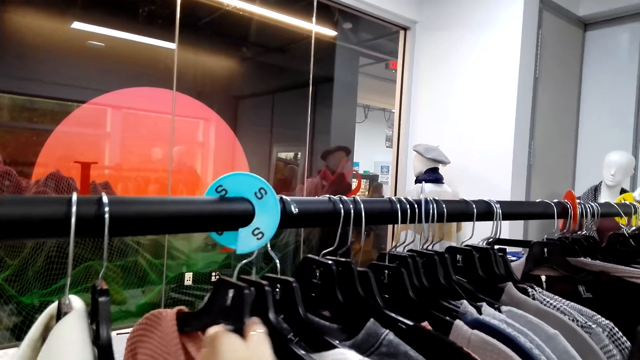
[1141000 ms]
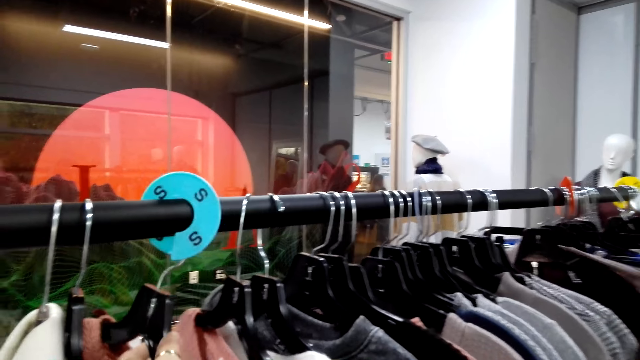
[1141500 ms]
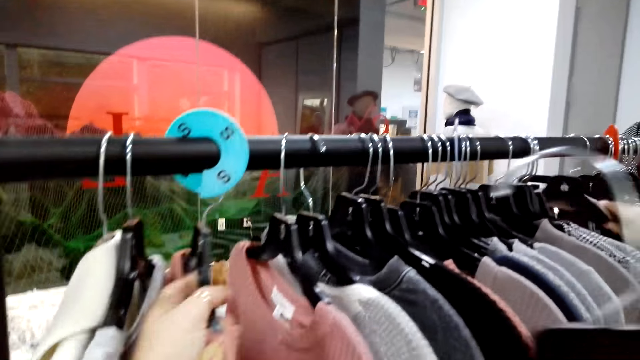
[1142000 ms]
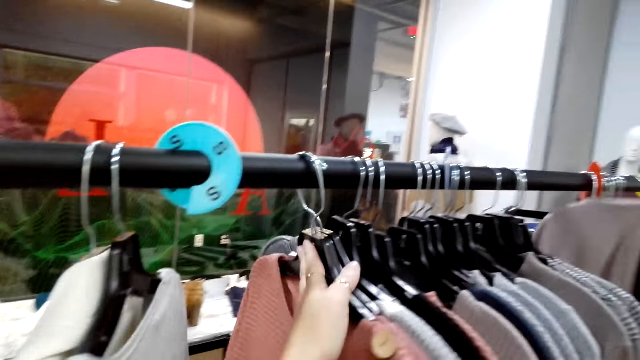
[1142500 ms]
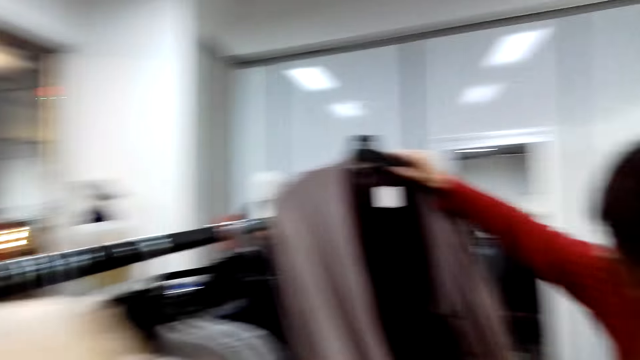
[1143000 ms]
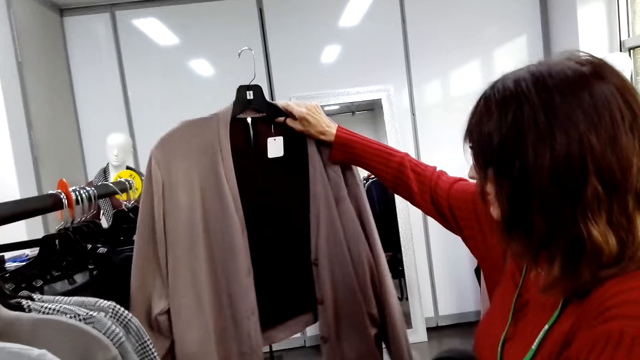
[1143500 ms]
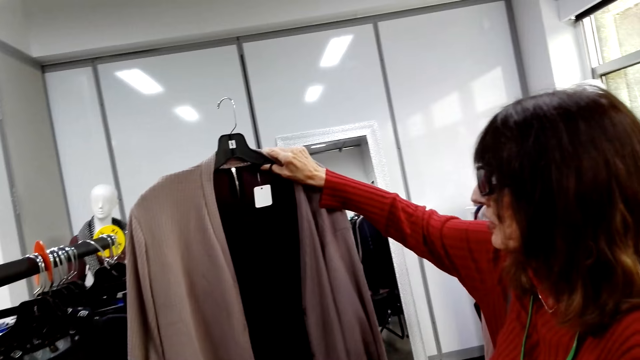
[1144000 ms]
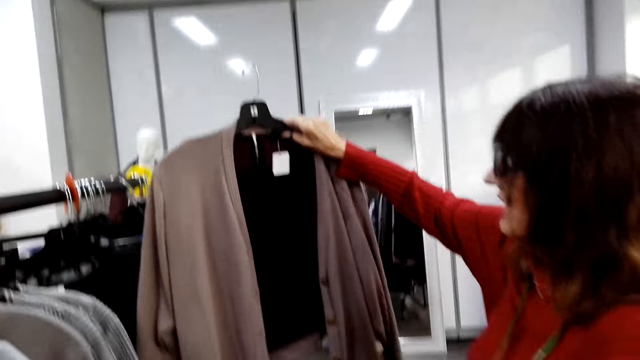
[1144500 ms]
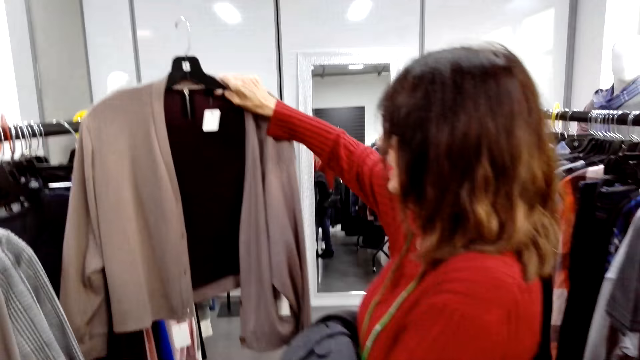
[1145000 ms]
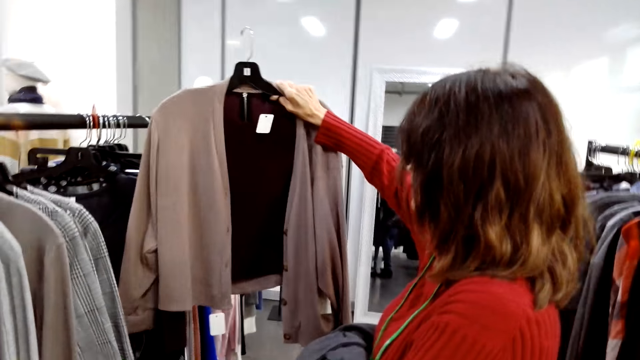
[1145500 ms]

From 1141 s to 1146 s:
The camera wearer looks at a woman. They look at the top. The woman holds a sweater with her right hand.

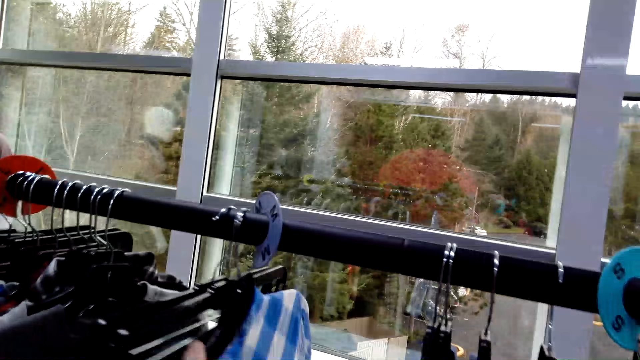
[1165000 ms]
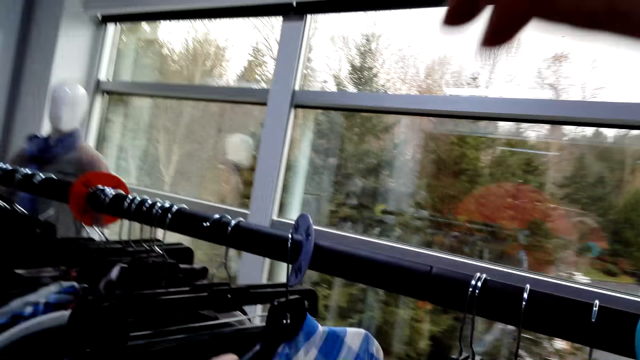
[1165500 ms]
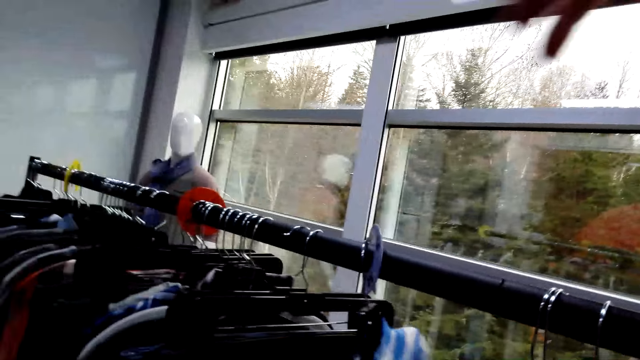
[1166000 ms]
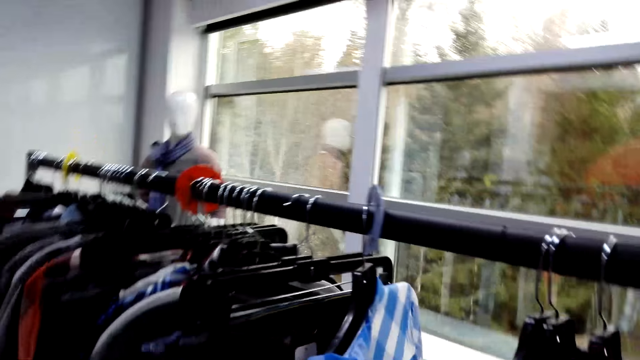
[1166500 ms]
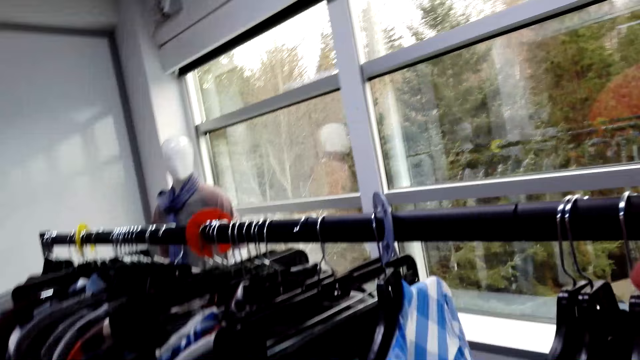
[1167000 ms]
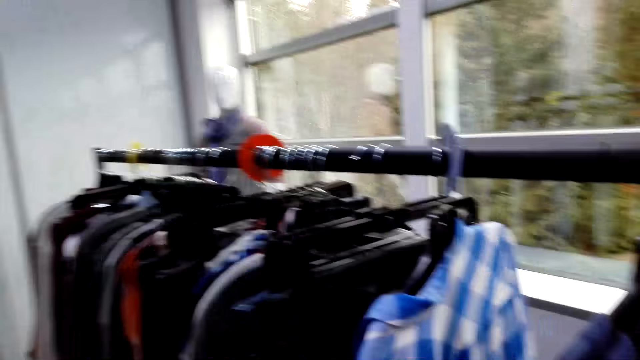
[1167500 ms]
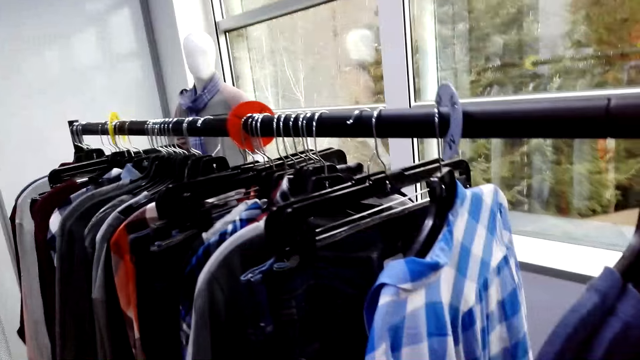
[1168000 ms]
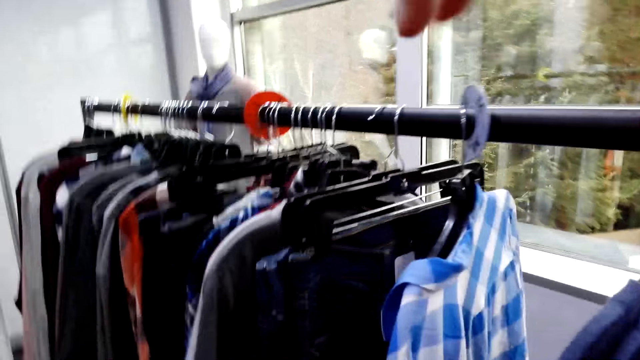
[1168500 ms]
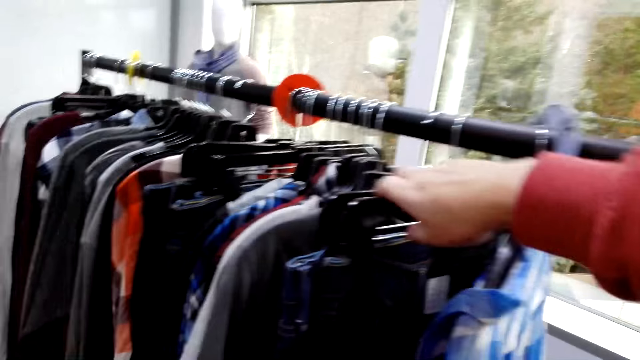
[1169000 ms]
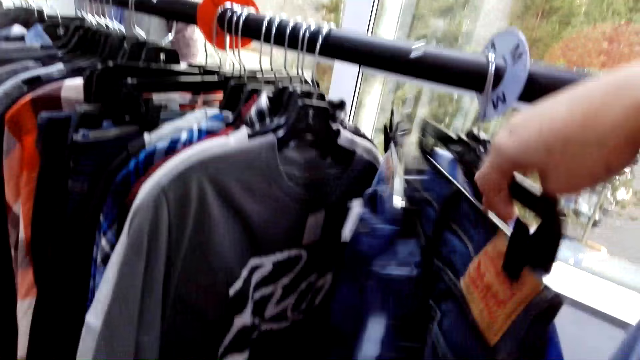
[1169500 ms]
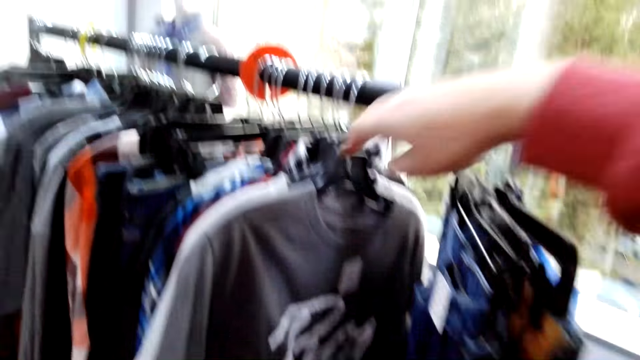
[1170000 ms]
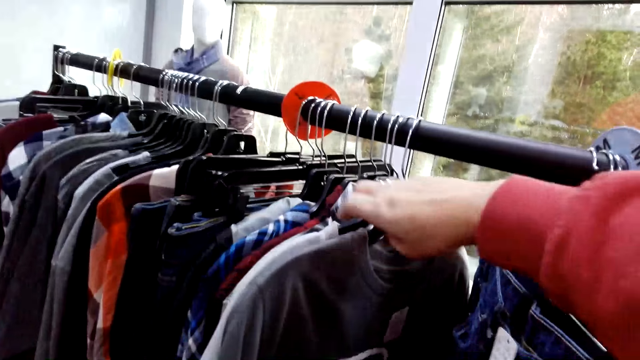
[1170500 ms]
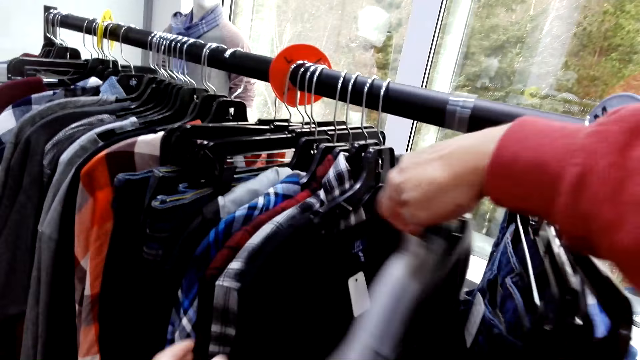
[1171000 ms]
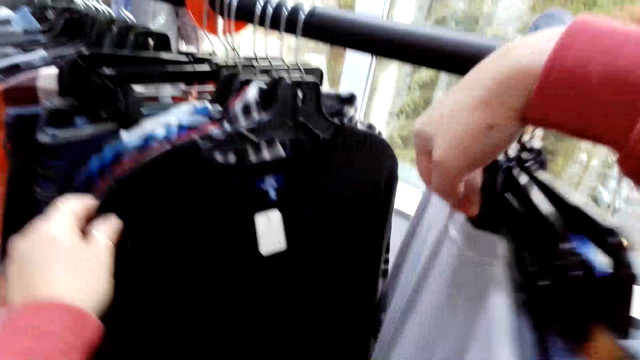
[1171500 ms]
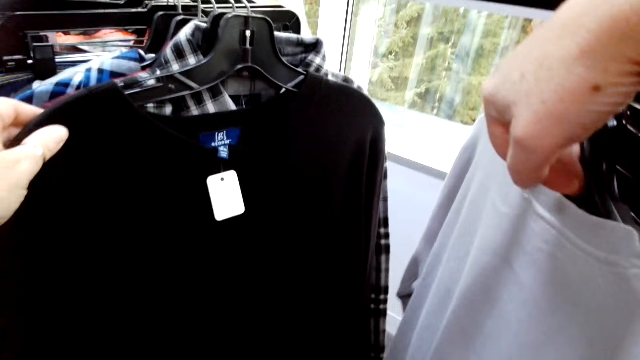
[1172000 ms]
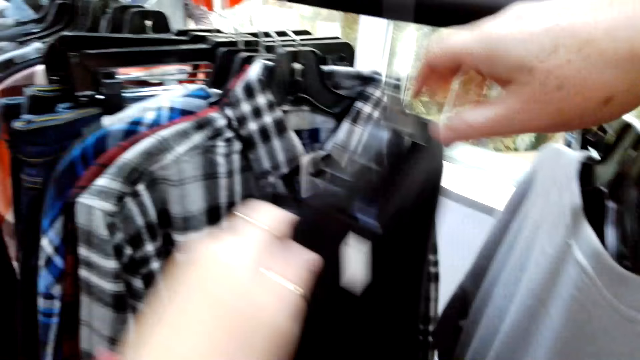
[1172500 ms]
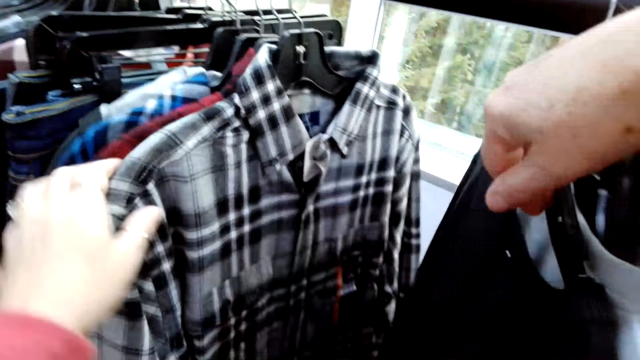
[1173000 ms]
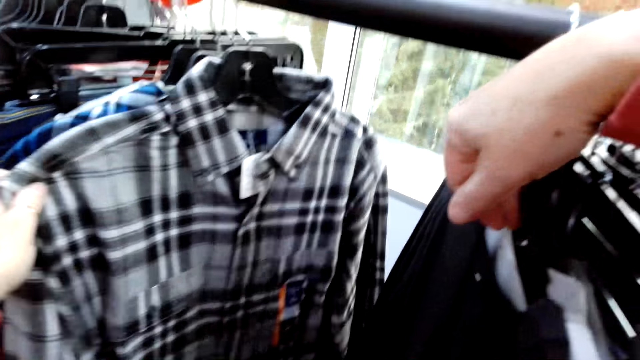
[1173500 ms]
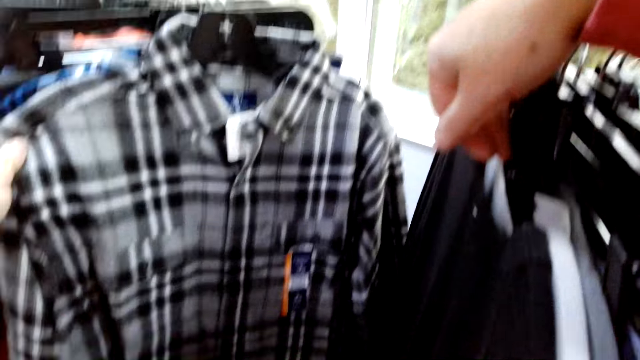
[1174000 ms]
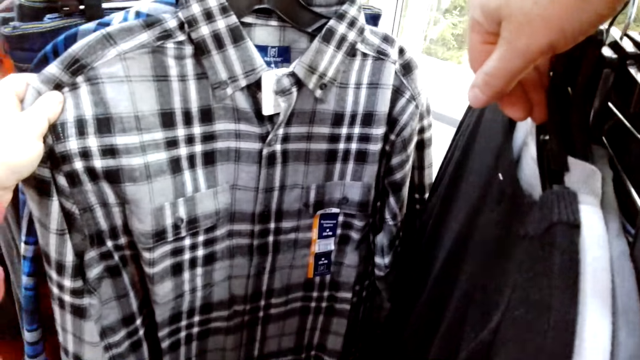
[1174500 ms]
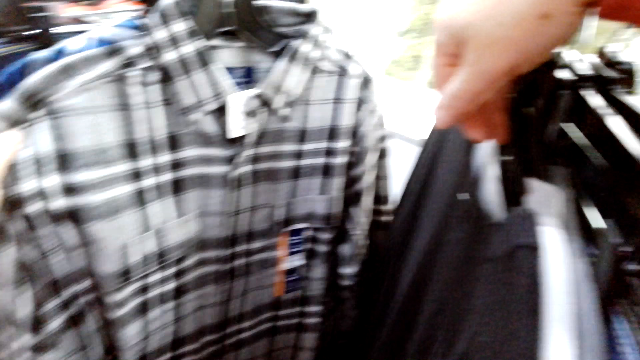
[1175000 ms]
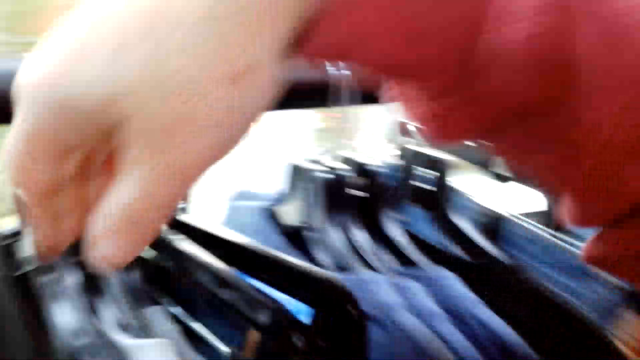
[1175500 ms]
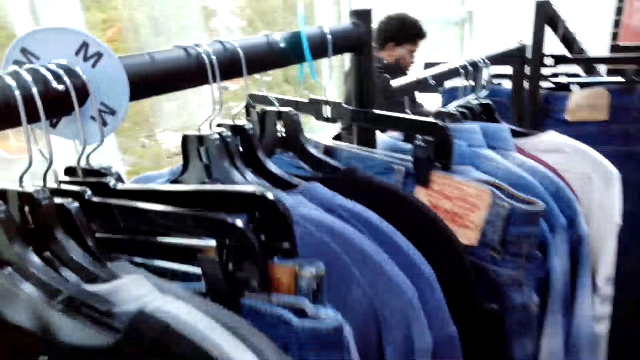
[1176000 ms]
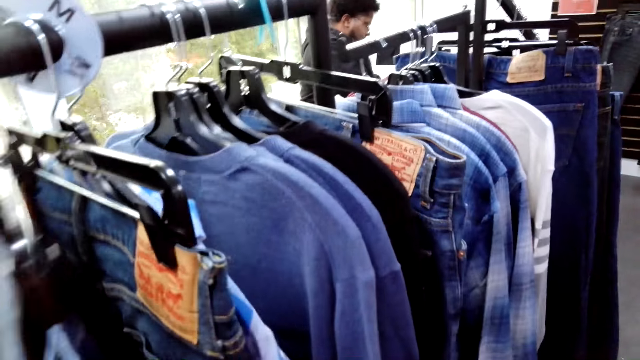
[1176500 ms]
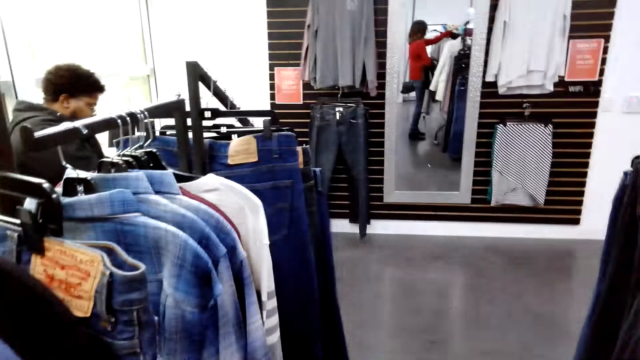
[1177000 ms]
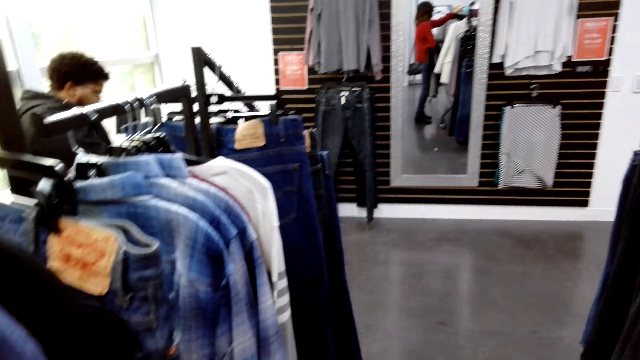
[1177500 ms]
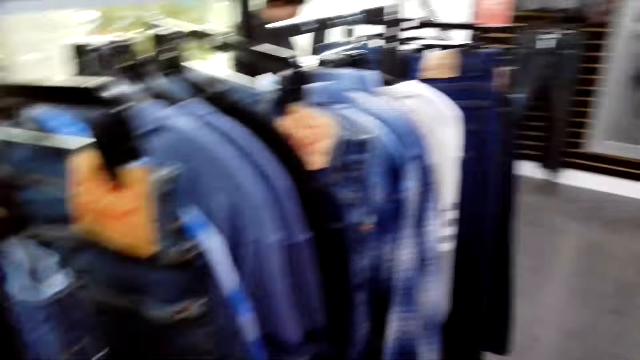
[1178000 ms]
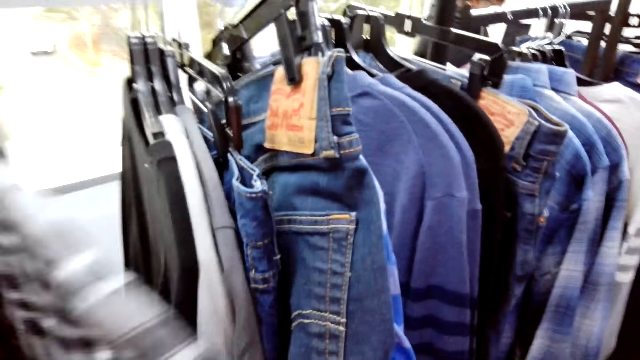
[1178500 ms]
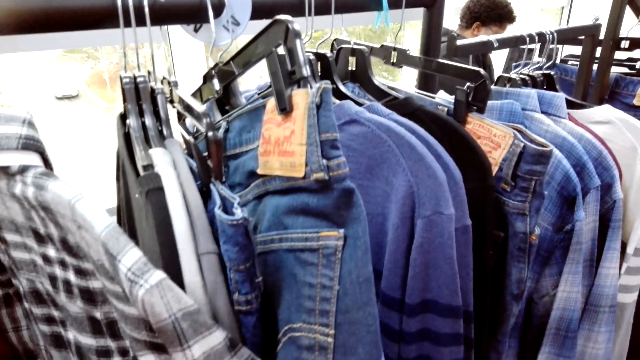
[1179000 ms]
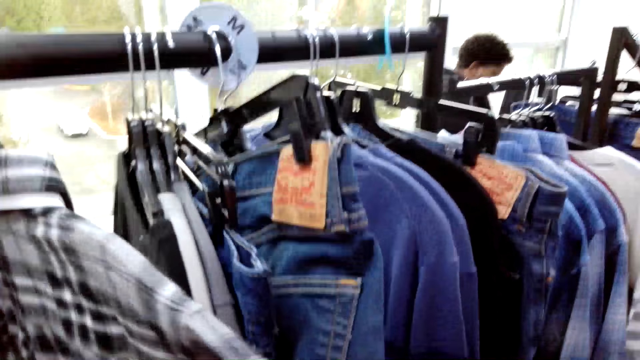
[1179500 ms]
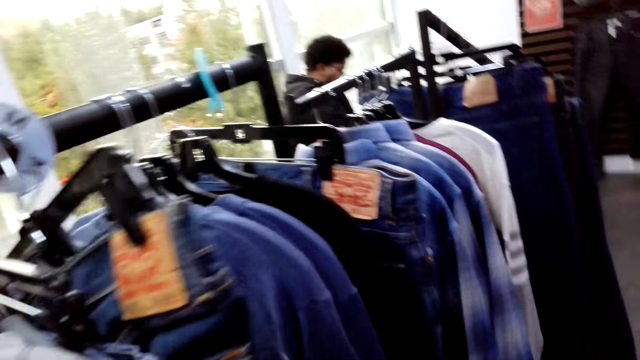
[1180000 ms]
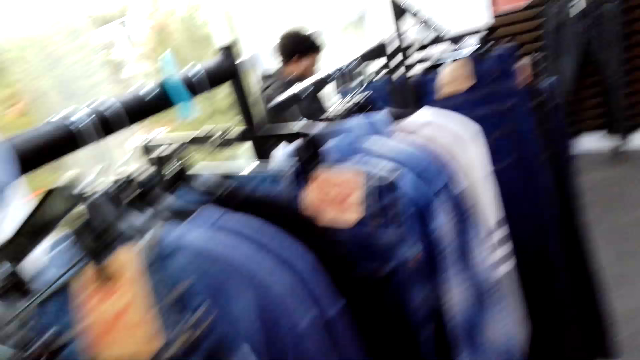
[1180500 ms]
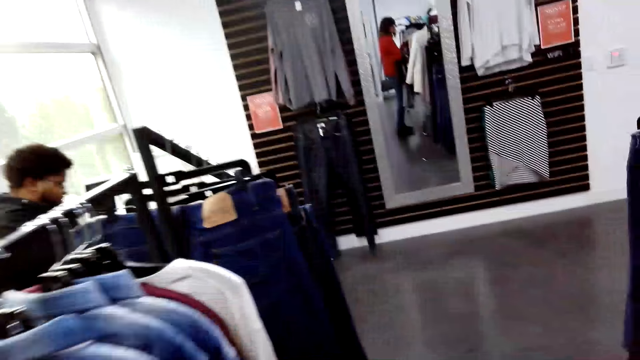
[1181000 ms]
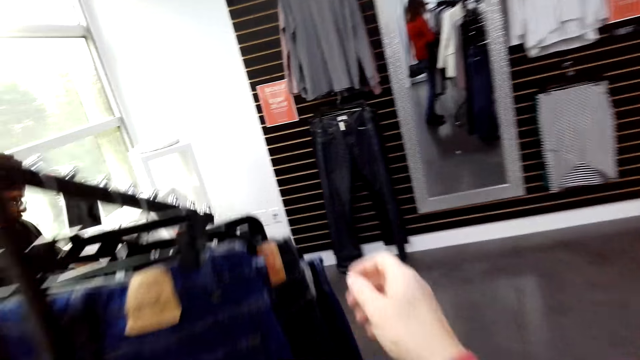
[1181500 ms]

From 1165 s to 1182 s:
The camera wearer raises her hand. She pulls the clothes on the hanger on the rail. She examines the clothes on the hanging rack.
